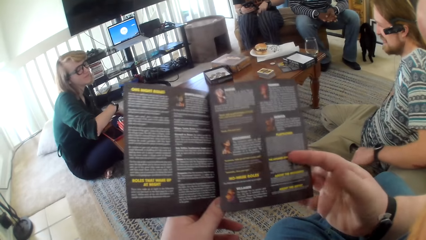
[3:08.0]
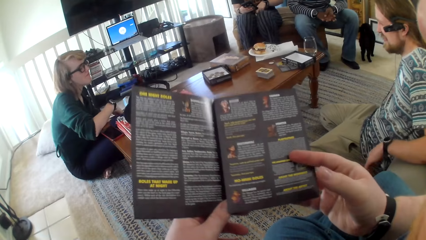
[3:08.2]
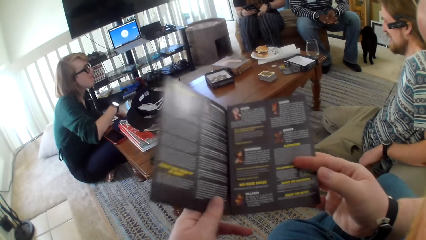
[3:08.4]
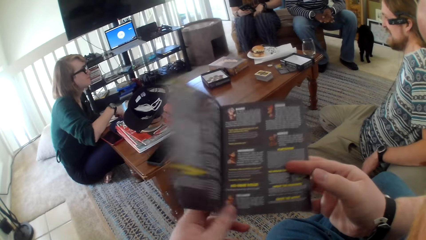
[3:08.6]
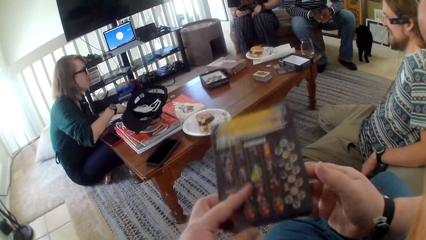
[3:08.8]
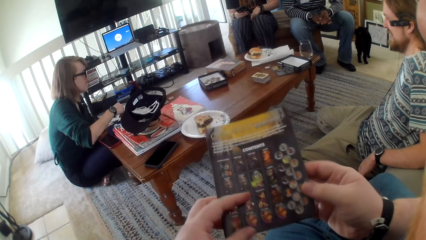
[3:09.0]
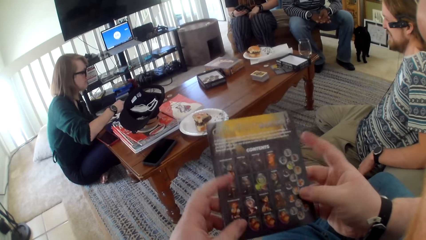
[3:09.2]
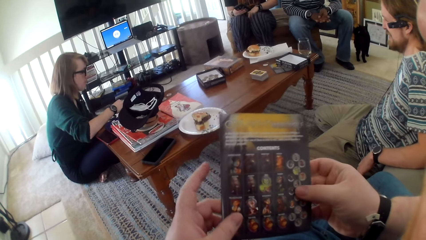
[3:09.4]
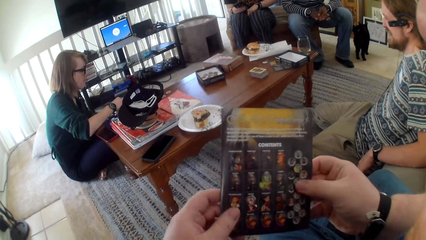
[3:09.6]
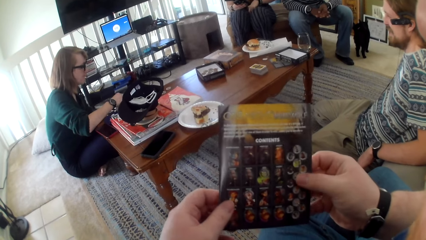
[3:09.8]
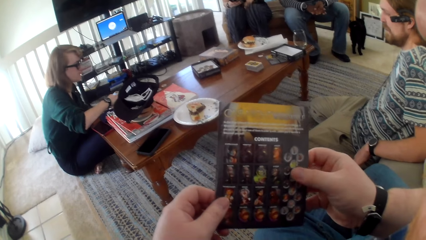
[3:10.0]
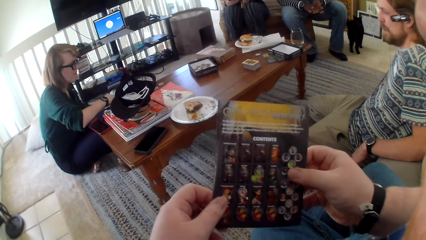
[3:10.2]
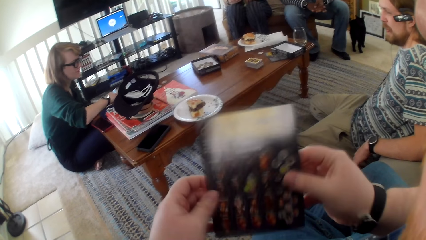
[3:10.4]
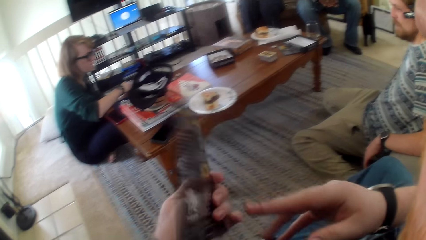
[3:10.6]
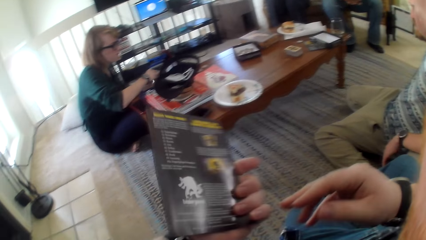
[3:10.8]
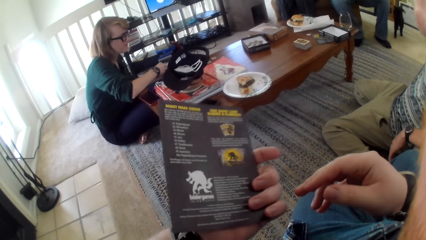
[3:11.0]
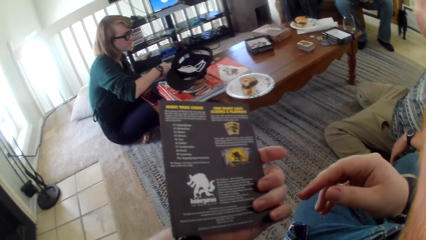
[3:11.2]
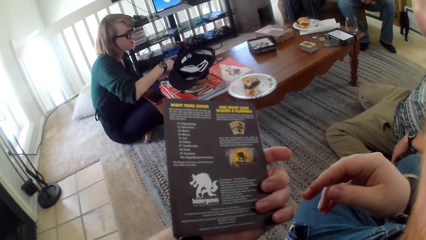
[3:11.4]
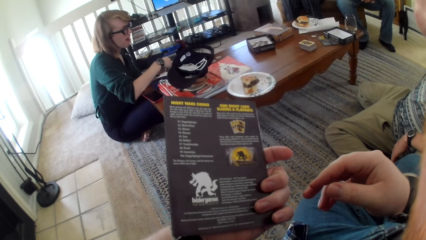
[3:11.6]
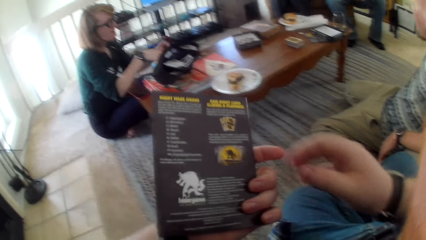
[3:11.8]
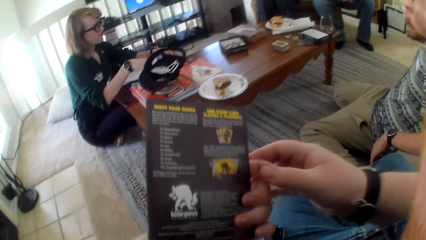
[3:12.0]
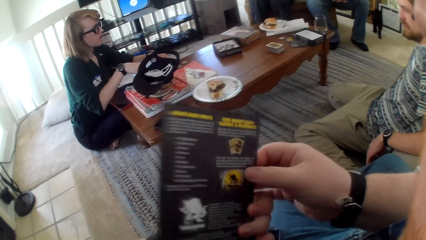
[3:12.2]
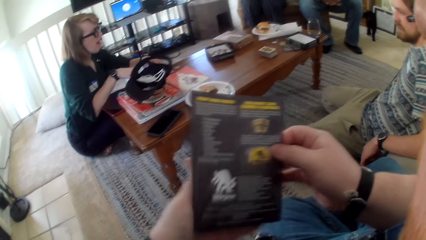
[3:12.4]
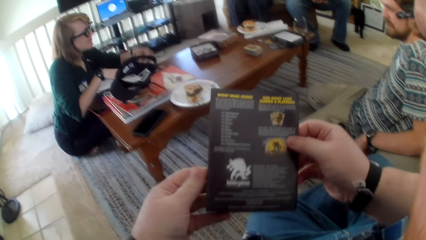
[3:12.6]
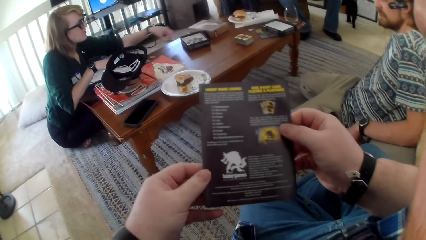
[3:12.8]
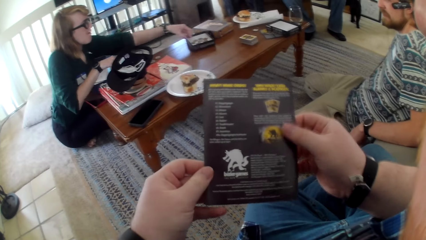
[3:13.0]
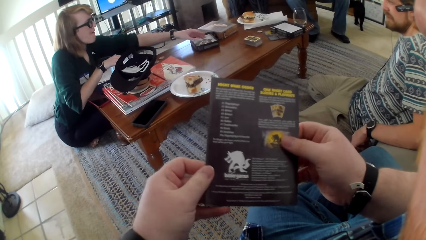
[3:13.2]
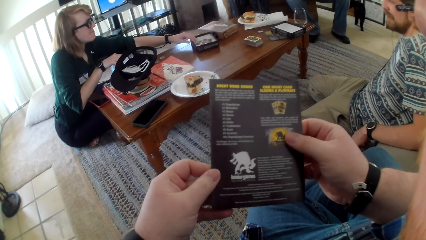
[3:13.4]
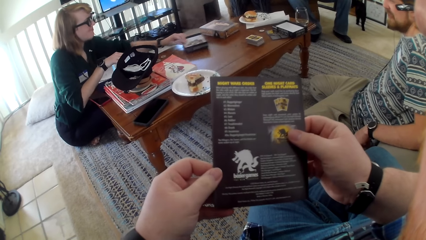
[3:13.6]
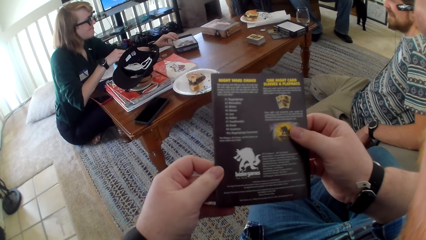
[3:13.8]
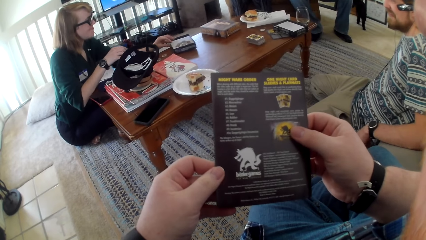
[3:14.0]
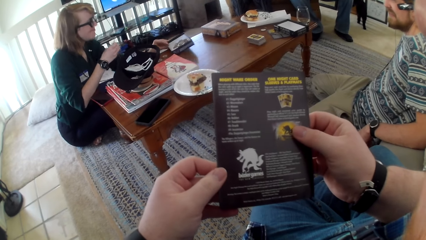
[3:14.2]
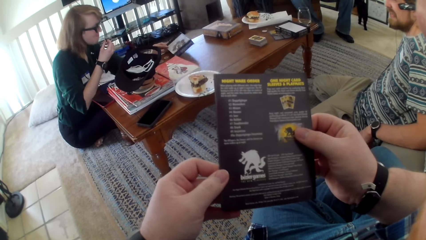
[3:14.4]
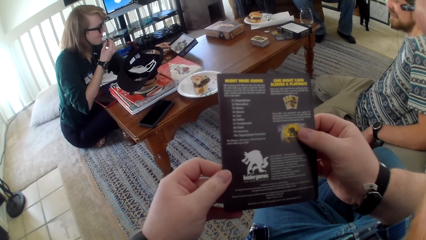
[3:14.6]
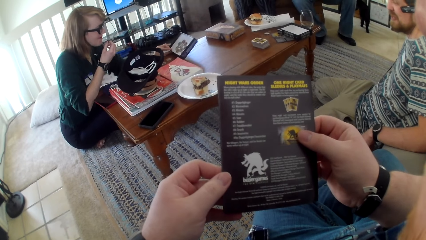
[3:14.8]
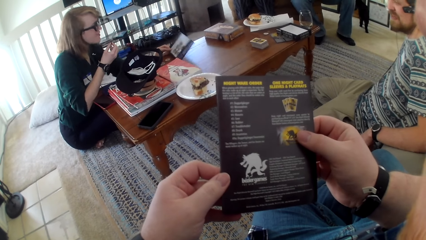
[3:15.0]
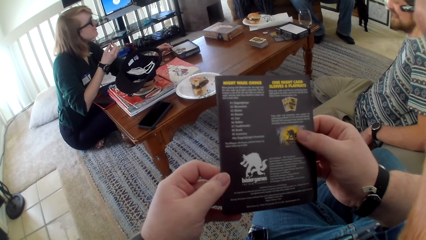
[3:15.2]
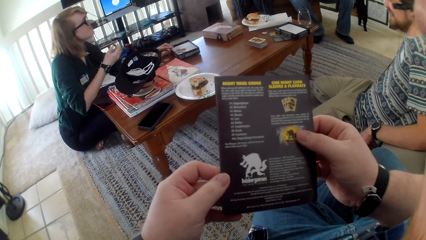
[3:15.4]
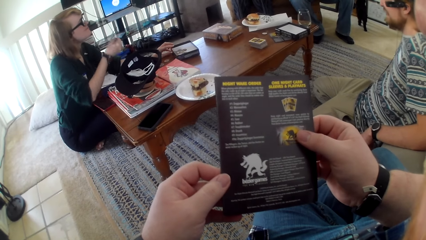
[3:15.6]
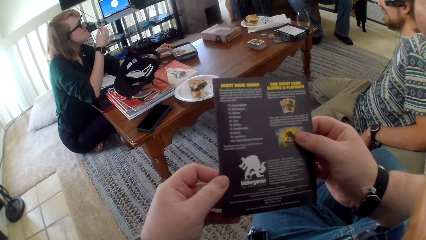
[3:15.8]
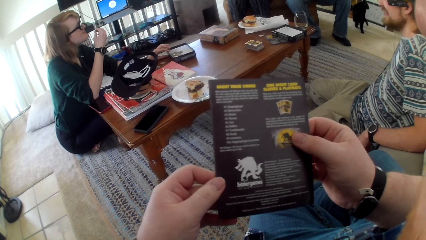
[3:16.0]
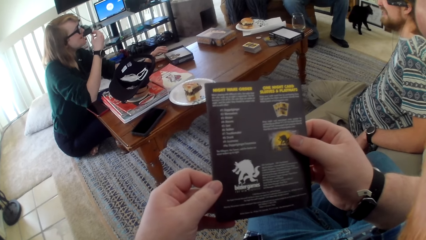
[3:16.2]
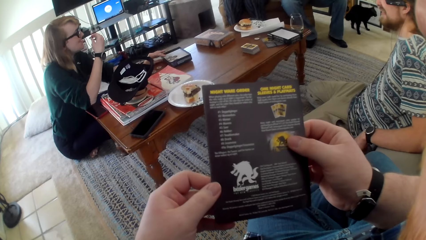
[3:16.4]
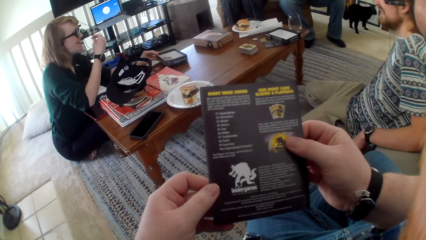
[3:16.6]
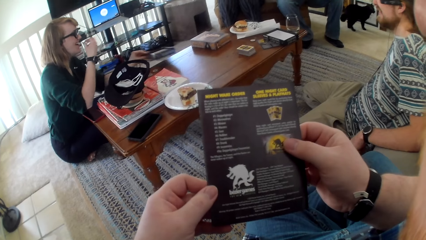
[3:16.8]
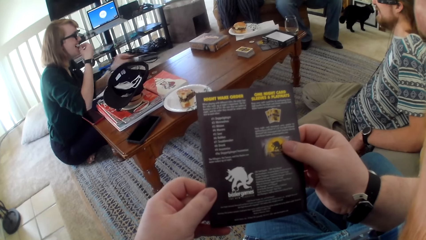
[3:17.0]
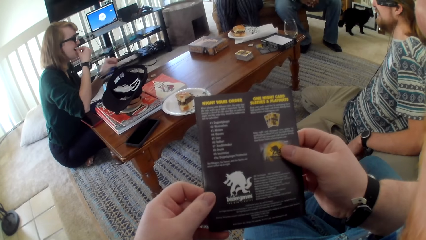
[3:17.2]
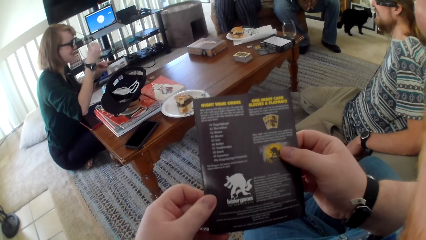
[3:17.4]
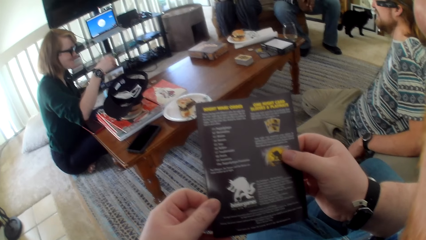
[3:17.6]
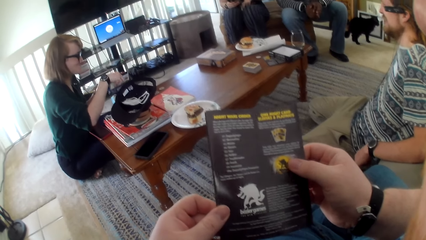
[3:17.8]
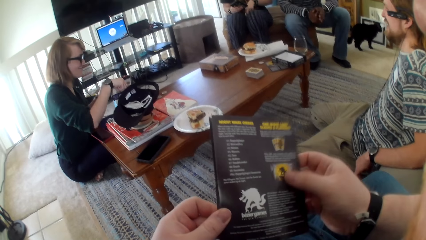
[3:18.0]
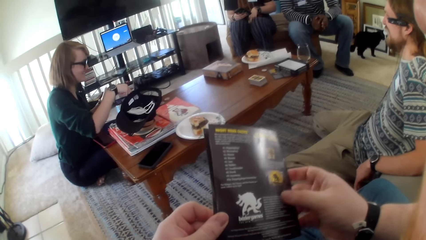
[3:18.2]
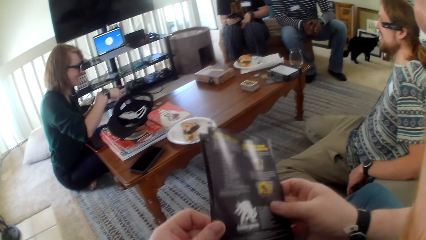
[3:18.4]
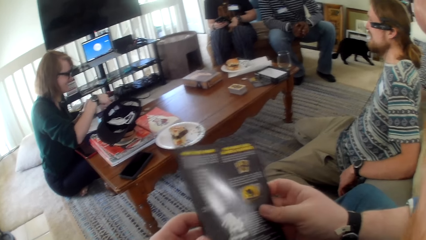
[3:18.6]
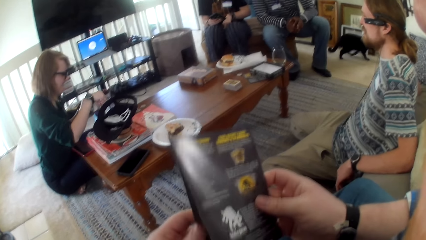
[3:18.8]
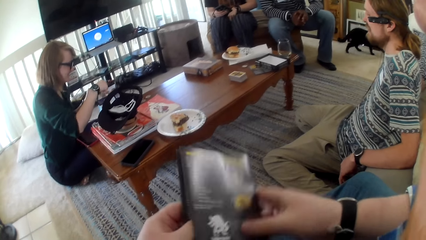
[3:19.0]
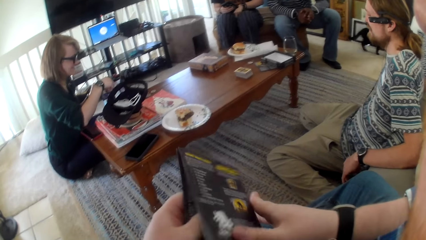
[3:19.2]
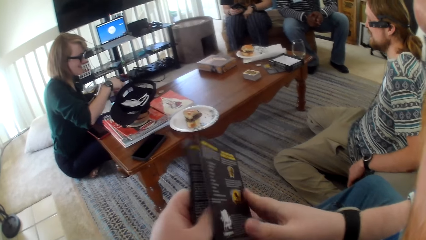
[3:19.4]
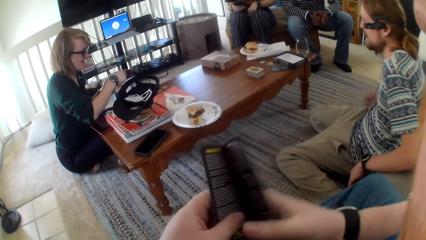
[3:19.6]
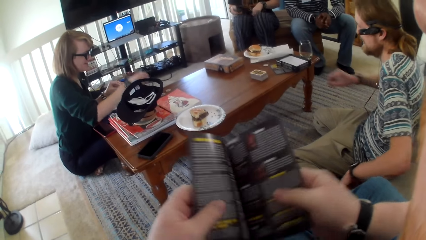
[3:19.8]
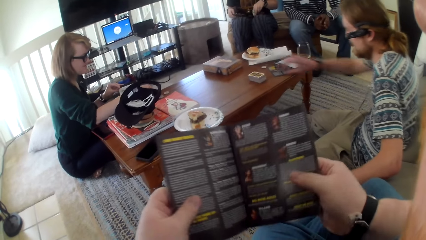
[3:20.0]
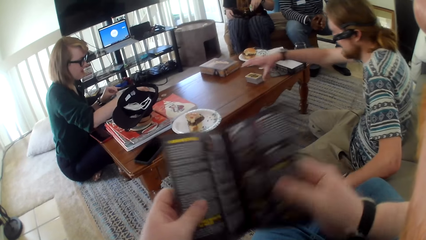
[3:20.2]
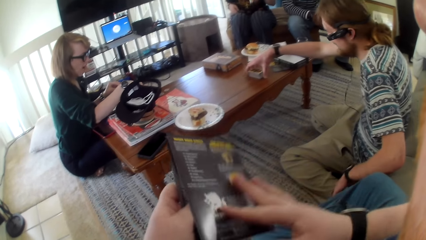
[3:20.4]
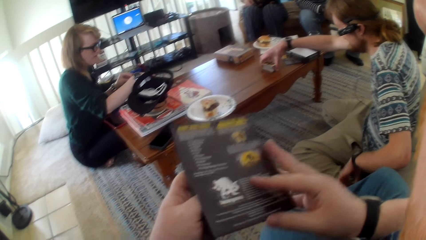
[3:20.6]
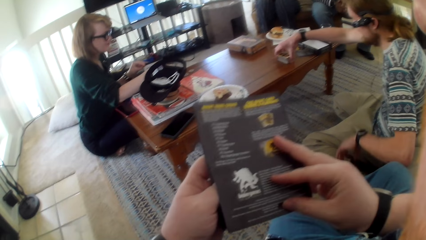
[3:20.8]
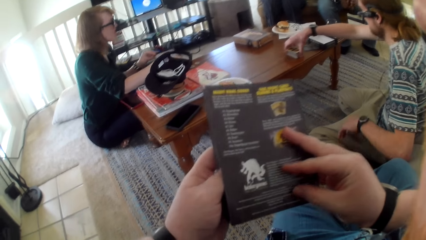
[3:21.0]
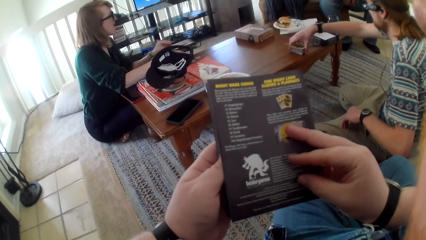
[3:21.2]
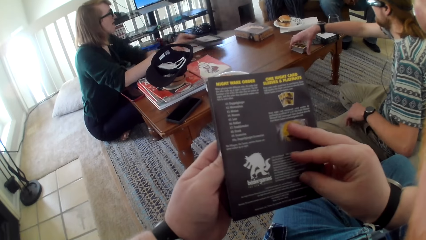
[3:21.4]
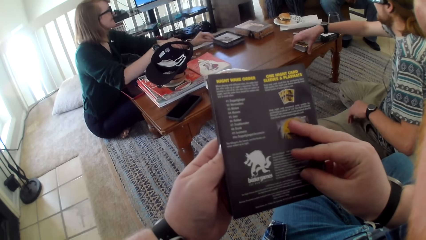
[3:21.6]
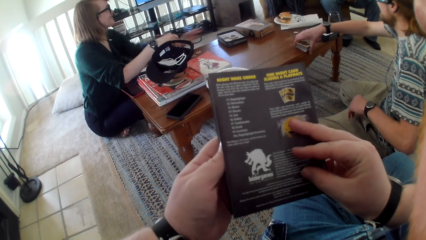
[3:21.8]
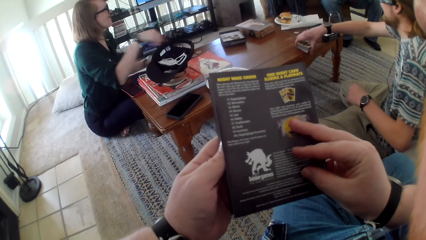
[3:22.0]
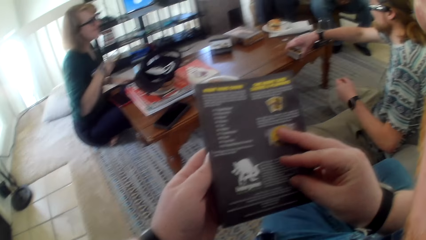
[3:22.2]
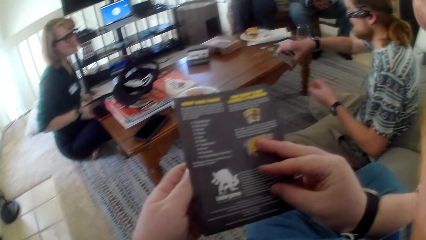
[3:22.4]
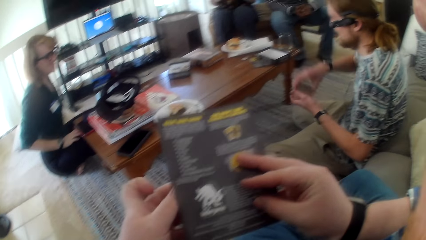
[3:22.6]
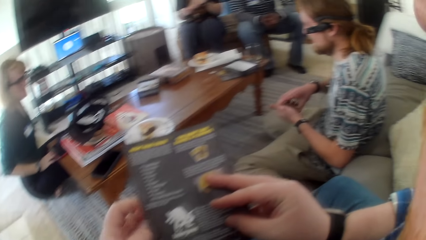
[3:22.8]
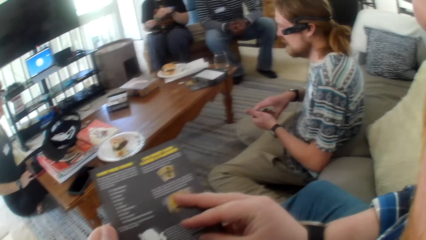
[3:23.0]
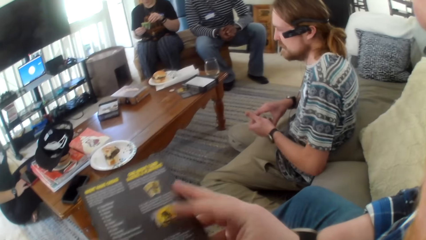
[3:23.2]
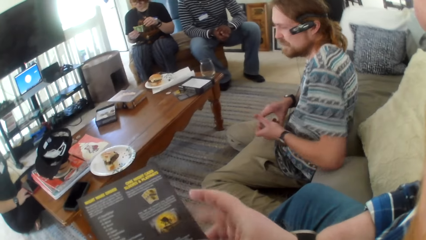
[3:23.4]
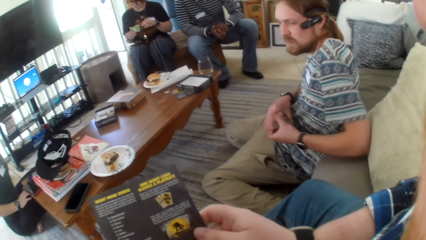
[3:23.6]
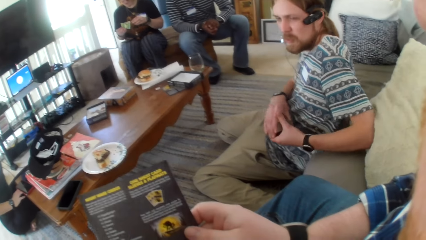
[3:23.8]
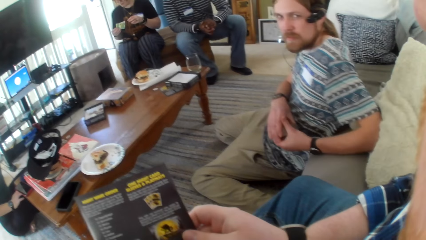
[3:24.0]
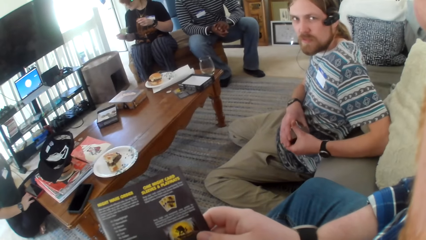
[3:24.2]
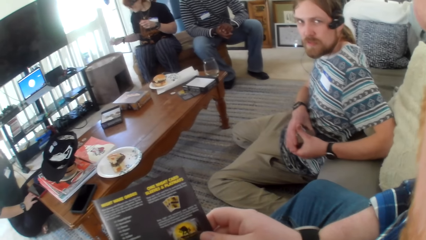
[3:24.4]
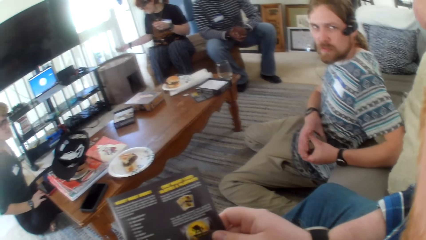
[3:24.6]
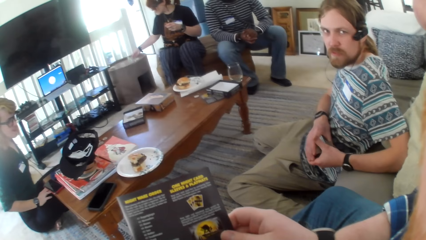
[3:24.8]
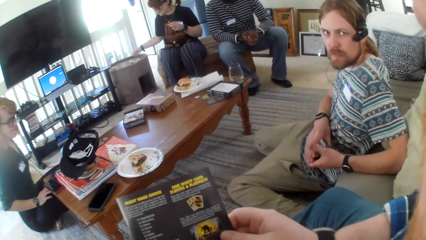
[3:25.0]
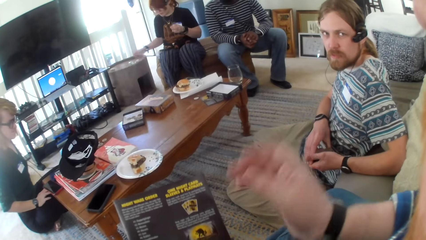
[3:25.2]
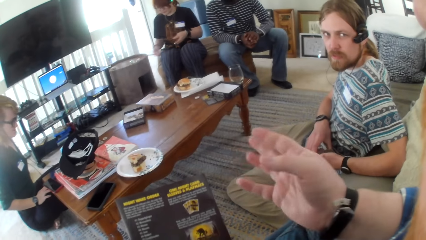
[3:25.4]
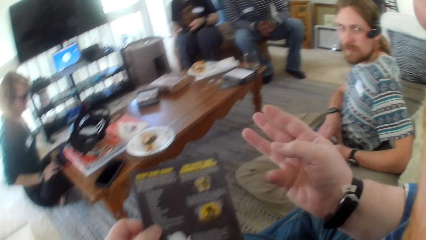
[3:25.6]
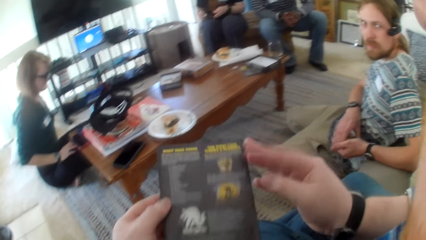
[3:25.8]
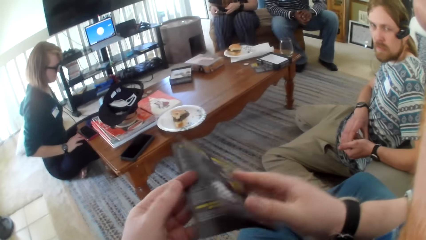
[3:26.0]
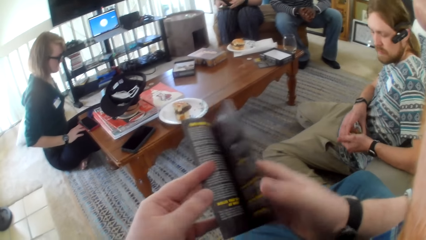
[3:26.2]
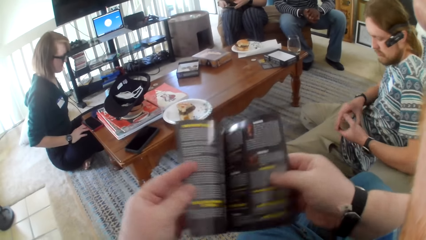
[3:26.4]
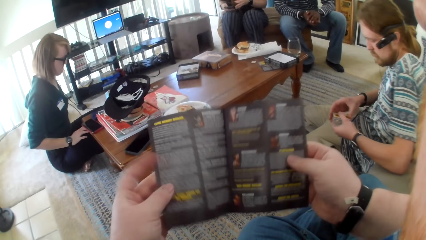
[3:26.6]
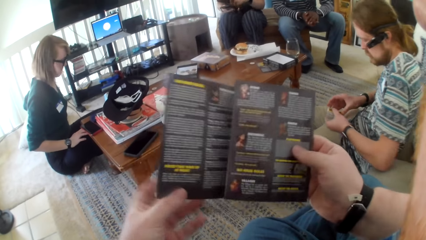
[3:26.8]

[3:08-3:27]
The camera wearer talks. They close the game cards paper page. They talk. A woman picks up a coin on the table. The camera wearer moves the paper. The woman puts the coin in a box. The camera wearer talks. The woman moves the box on the table. The camera wearer reads the game cards paper. The woman talks. She picks up the box from the table, eats and talks. The camera wearer talks. A man picks up the game cards on the table. The woman puts the box on the table. The man moves the cards. The camera wearer talks. The man looks at the camera wearer. The camera wearer talks to the man. They open the game cards paper page.
